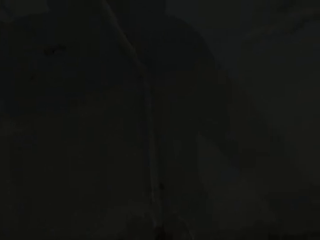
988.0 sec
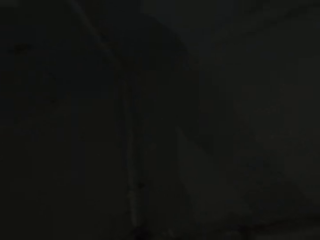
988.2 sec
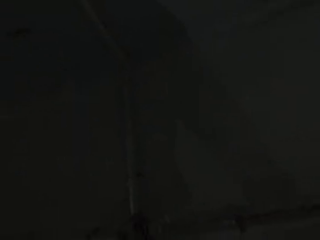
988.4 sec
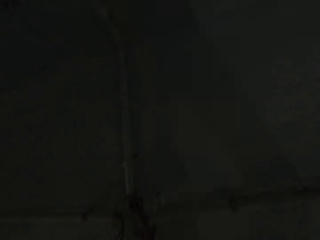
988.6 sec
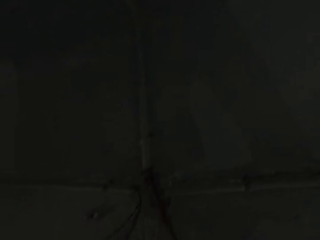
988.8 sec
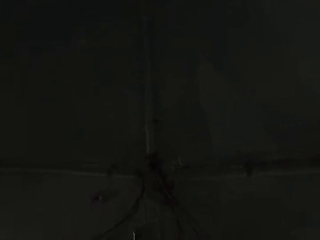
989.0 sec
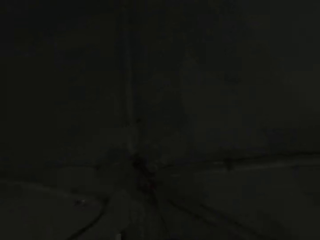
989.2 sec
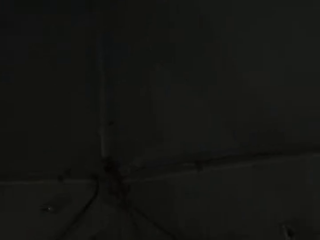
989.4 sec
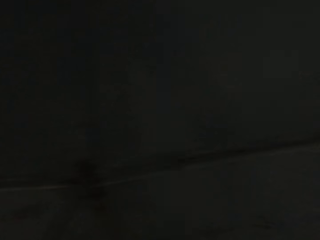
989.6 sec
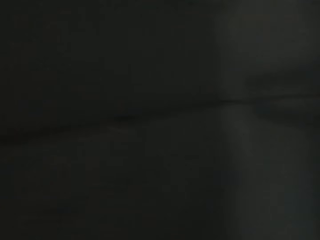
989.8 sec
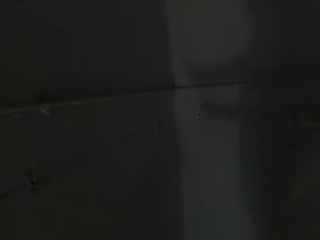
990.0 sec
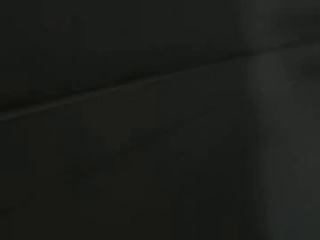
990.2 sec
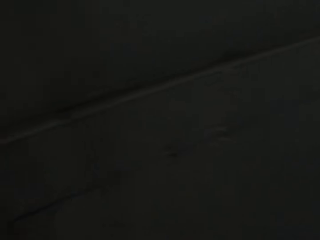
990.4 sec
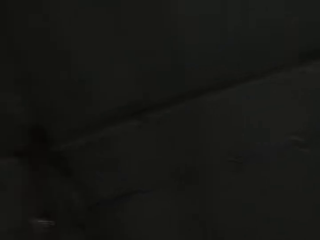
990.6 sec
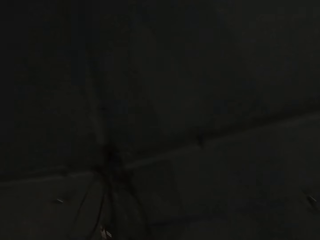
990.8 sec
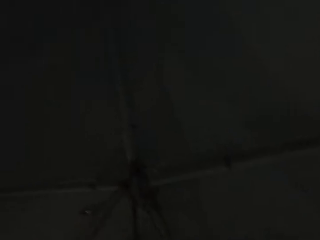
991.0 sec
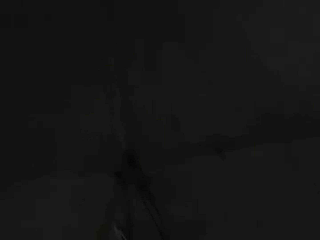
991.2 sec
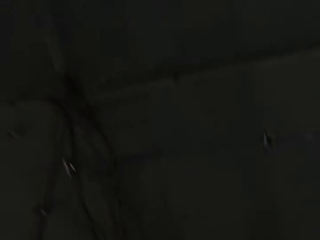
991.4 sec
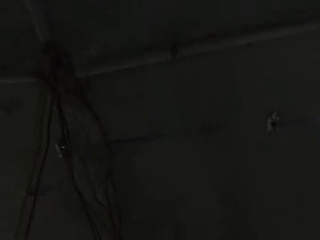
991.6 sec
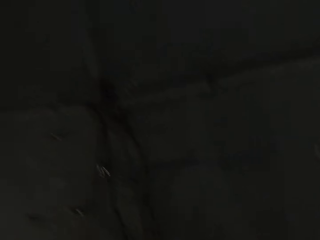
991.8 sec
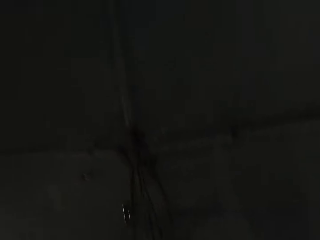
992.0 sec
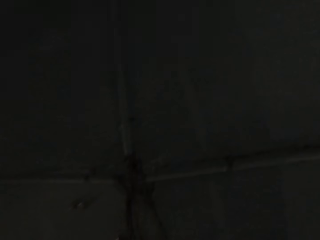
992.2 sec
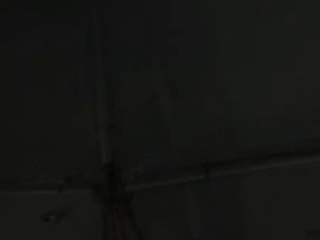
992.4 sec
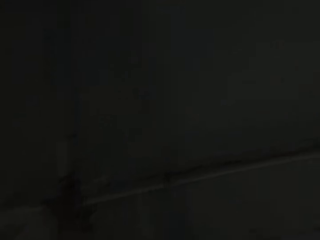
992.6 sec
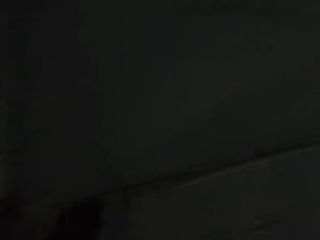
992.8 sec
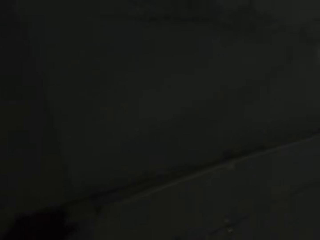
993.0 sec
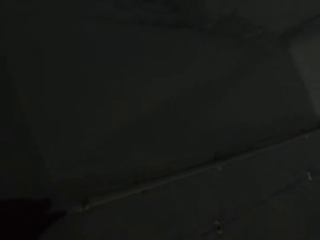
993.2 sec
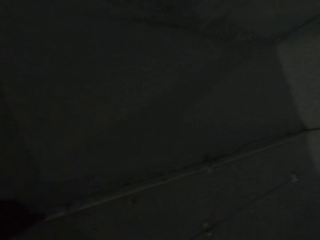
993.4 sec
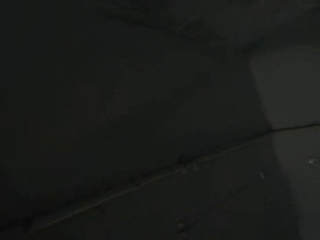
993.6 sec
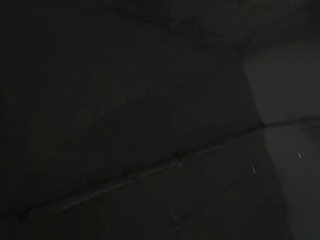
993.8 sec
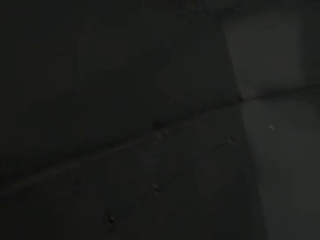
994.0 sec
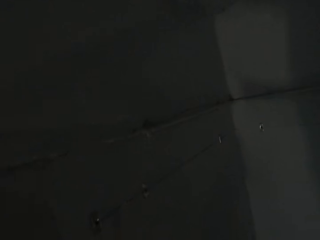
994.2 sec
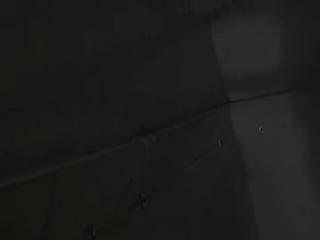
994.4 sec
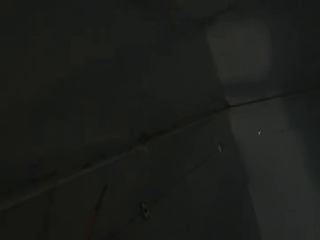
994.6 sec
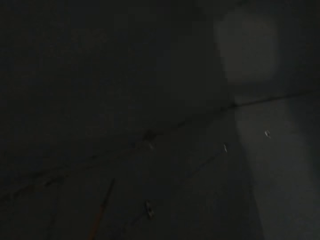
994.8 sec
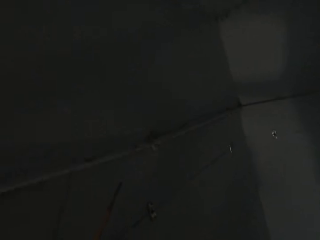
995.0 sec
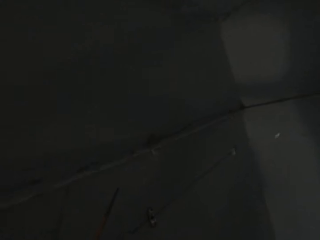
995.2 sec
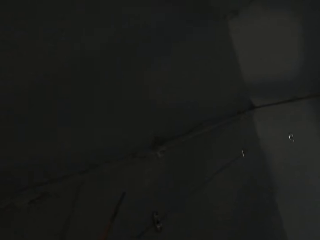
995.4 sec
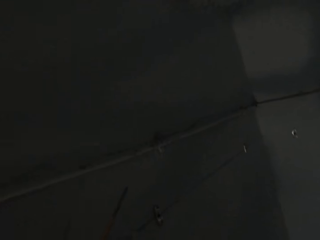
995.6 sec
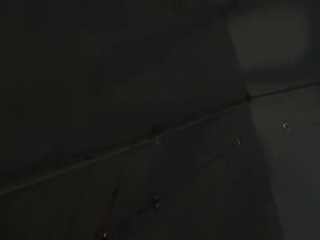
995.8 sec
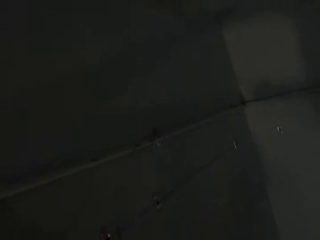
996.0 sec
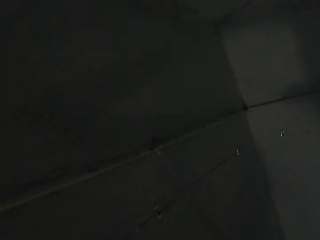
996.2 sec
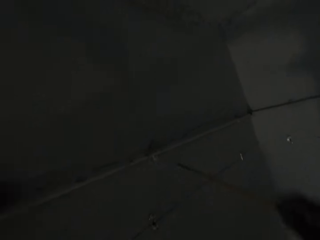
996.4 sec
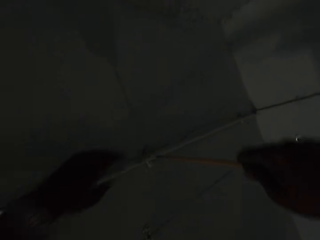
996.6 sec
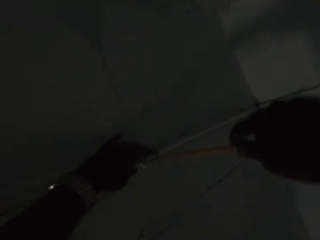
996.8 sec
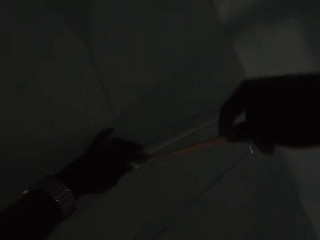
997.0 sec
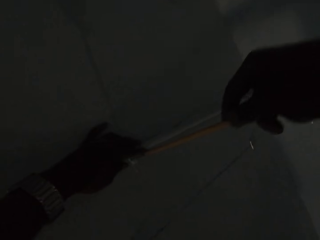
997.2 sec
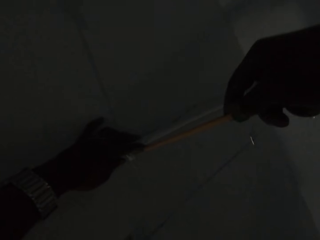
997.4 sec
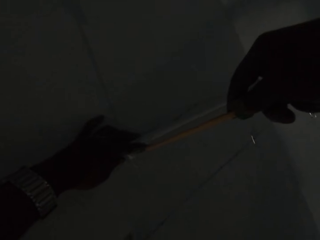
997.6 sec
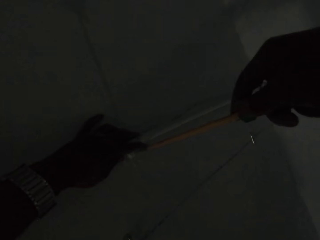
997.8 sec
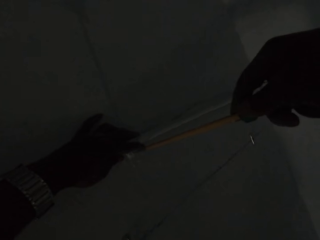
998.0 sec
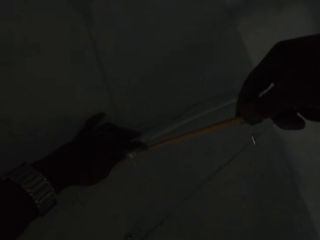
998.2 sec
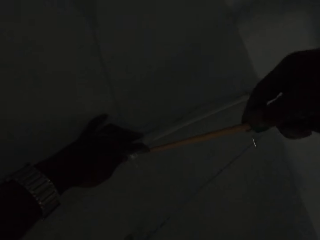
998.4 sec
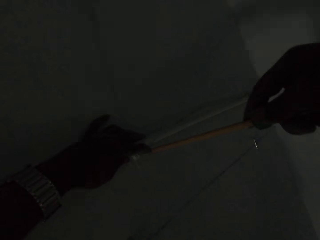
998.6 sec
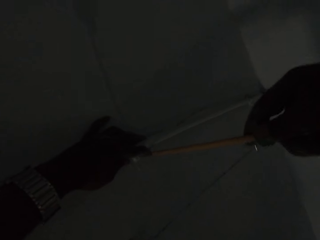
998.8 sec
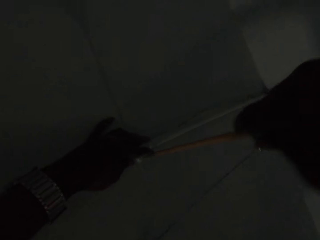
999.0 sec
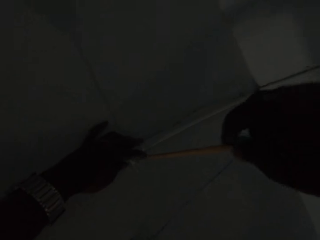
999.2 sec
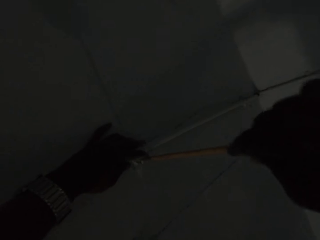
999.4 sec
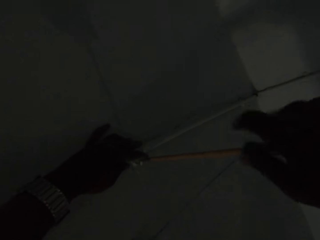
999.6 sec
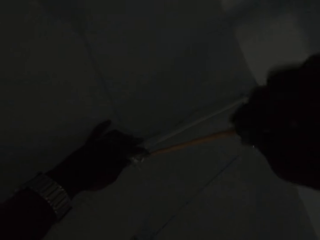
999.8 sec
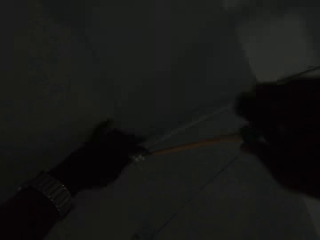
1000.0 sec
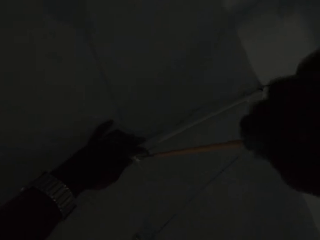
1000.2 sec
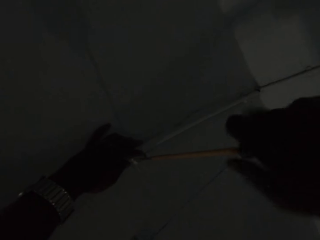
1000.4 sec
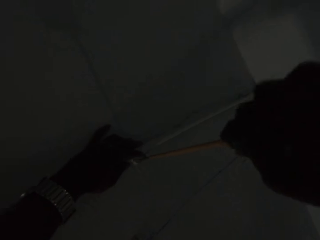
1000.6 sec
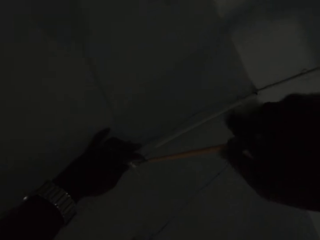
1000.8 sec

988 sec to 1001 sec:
A man talks to the camera wearer. The camera wearer opens a screw with a screwdriver.

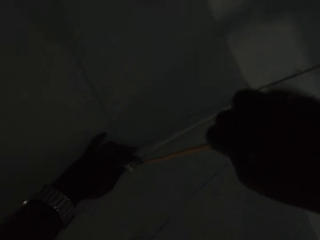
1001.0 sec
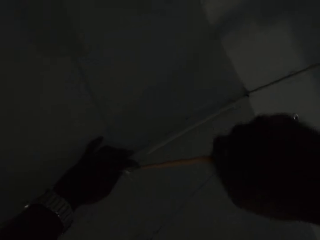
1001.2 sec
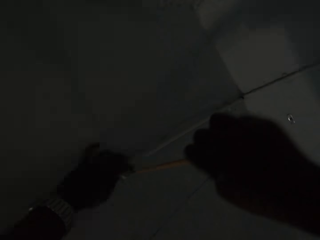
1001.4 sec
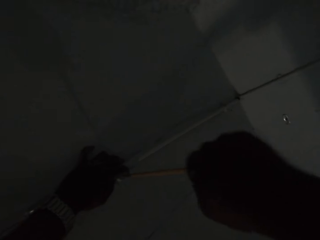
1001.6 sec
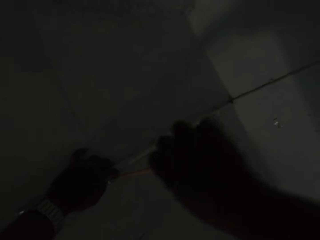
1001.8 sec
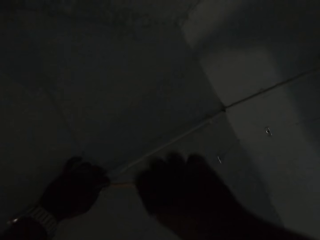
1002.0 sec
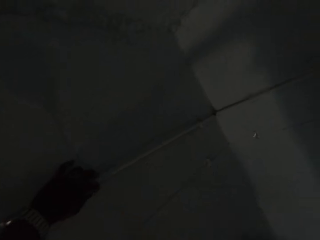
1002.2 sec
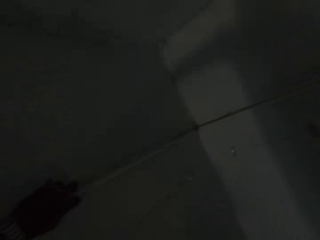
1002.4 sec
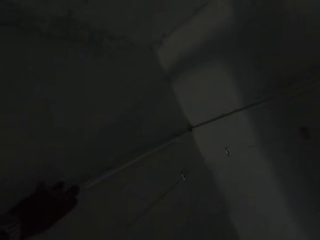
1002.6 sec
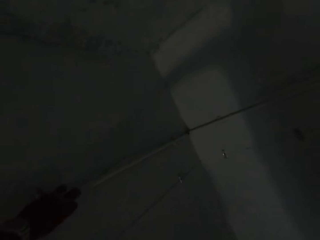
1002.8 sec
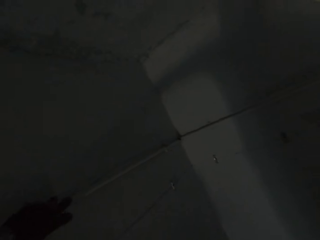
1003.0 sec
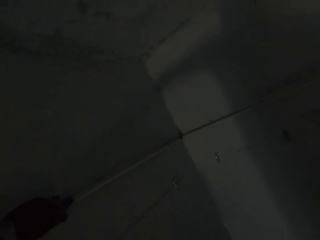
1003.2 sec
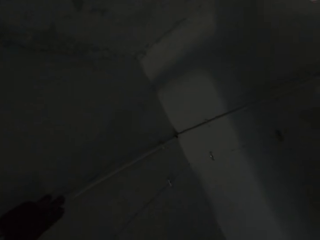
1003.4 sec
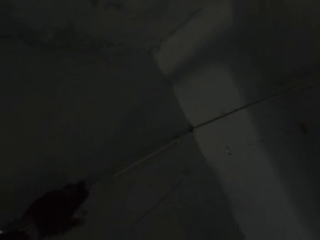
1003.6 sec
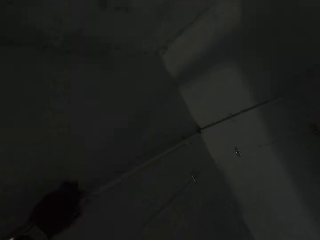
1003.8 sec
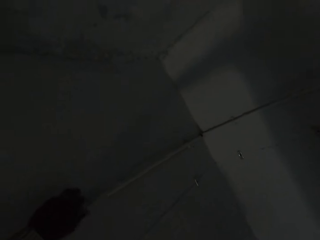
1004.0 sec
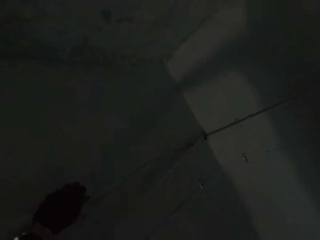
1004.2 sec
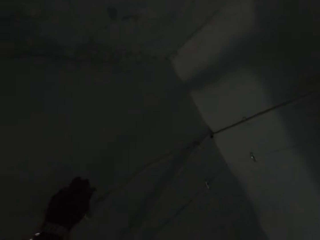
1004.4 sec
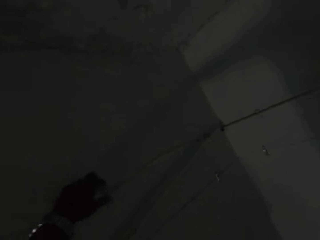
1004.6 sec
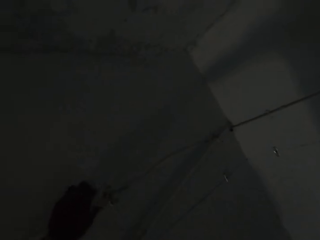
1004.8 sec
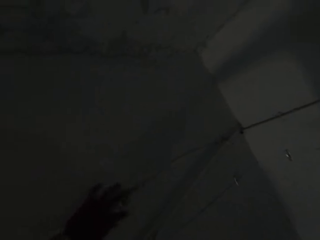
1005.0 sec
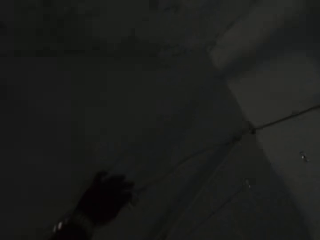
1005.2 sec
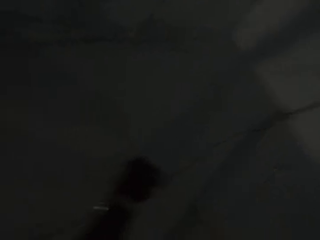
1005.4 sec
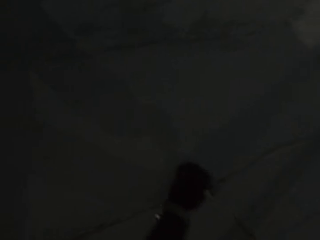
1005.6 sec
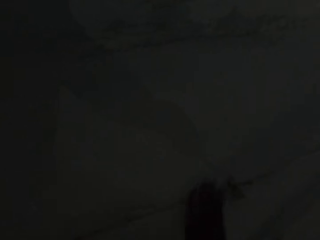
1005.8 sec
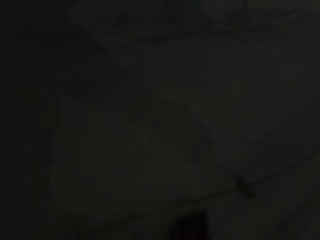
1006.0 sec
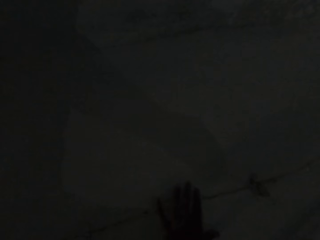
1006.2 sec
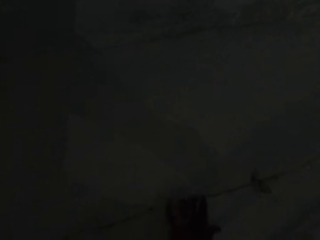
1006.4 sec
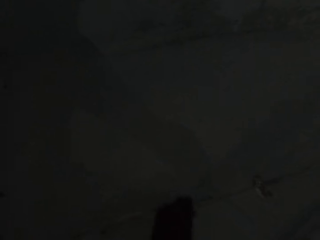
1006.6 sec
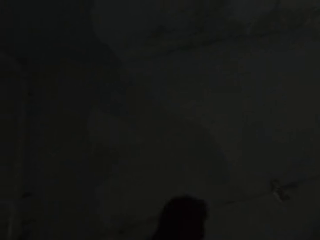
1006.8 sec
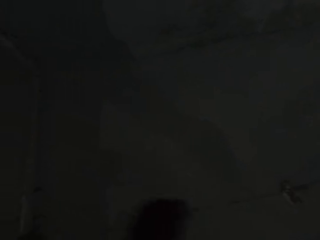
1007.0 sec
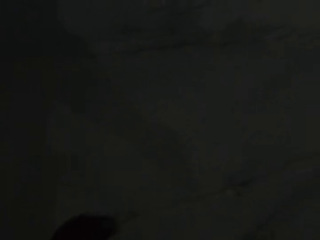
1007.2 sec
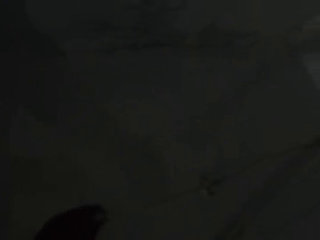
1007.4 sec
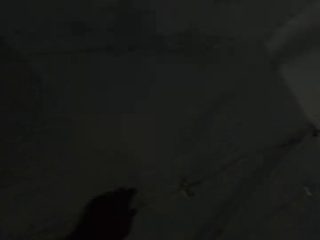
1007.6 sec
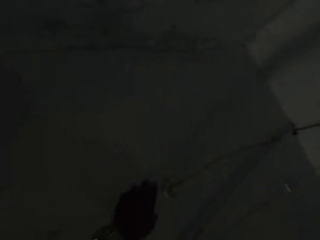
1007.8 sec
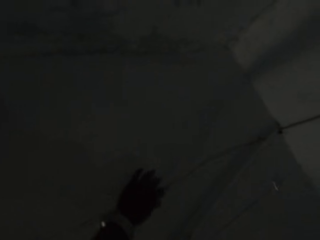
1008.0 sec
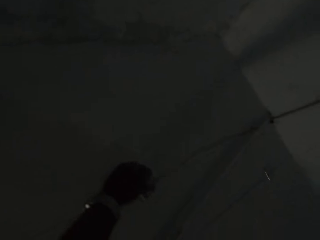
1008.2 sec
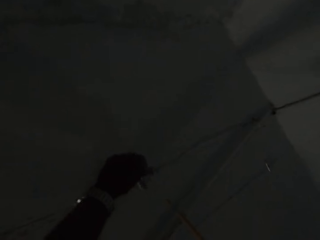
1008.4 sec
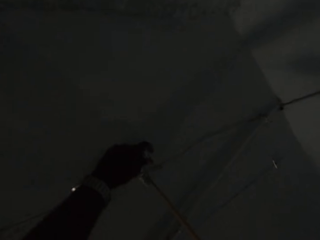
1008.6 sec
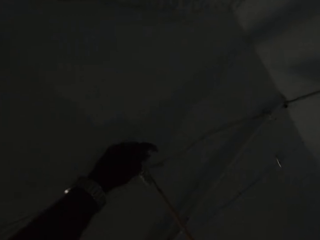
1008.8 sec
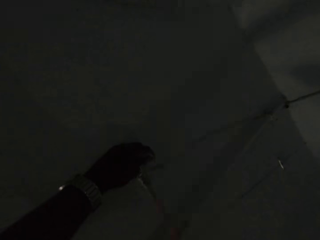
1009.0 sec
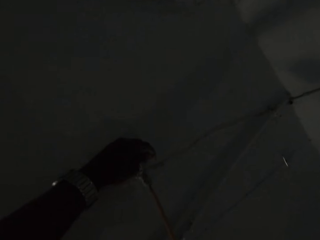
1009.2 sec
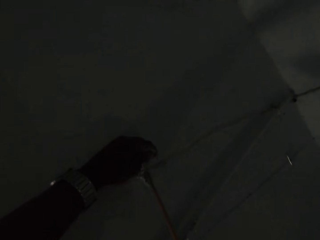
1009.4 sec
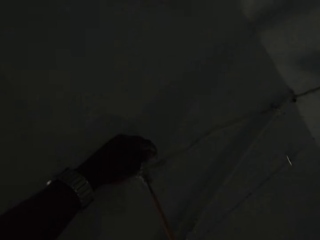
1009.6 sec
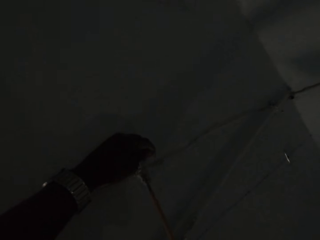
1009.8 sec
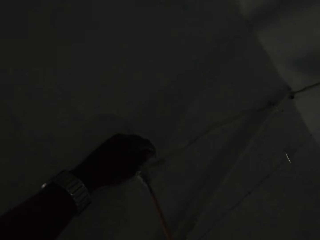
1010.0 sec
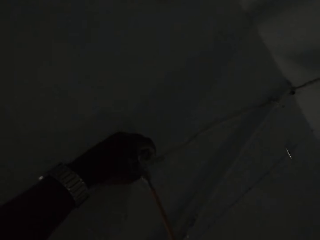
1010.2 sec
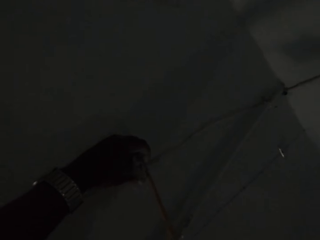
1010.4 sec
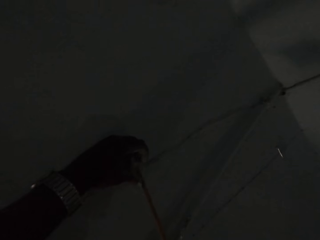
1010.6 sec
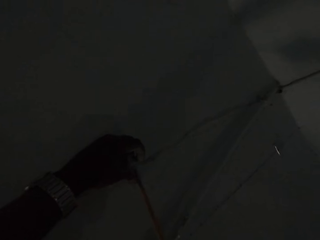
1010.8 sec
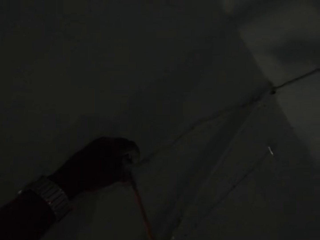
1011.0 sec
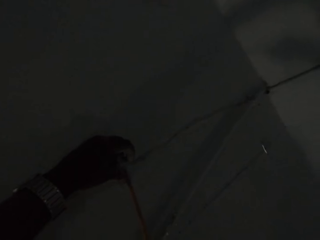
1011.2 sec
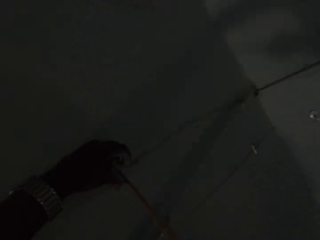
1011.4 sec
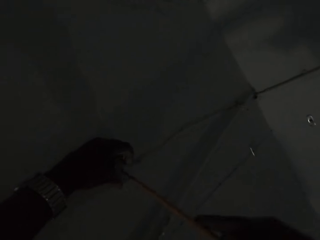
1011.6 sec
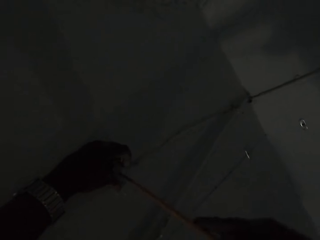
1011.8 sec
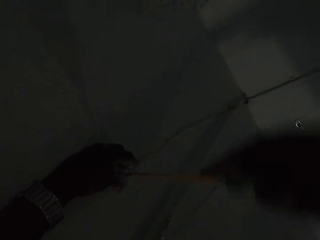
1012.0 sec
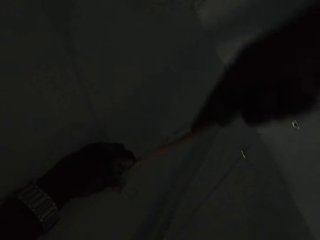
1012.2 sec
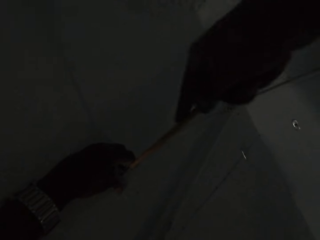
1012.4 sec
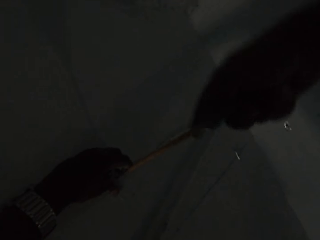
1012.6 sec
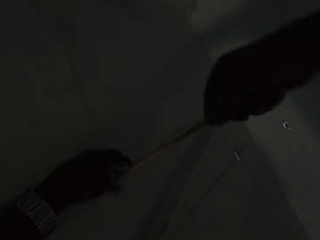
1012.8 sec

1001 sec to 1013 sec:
The camera wearer removes the screw with the left hand. They screw an electric box attached to the pipe with the screwdriver in both hands. They open the screw with the screwdriver.
